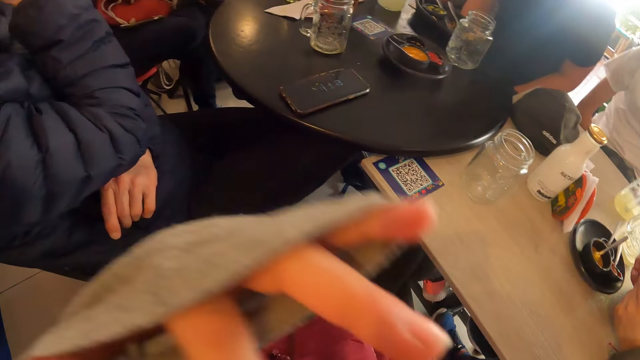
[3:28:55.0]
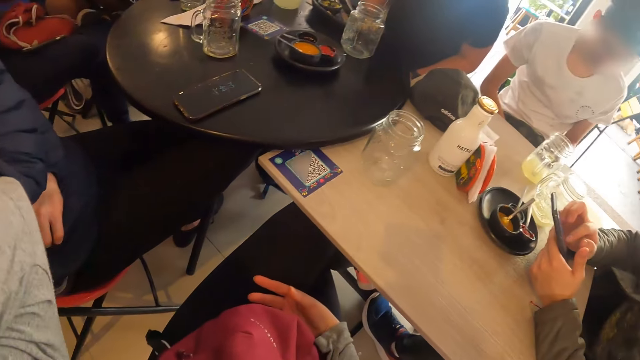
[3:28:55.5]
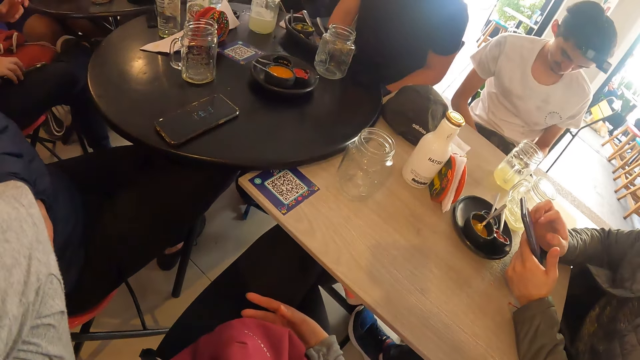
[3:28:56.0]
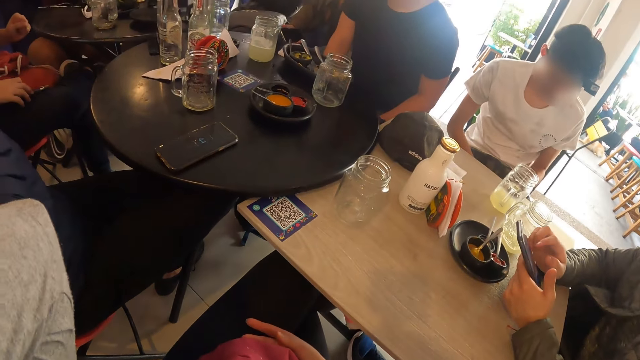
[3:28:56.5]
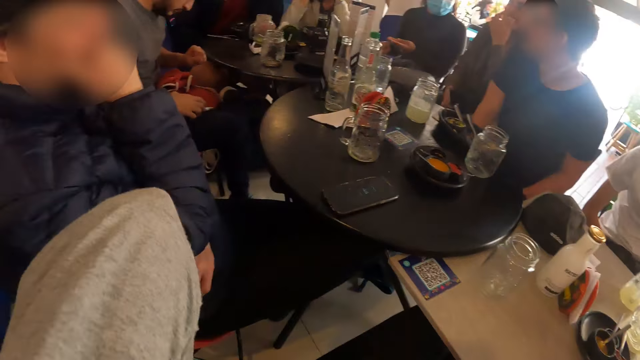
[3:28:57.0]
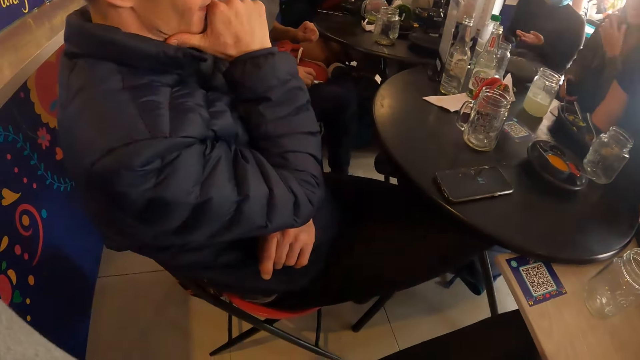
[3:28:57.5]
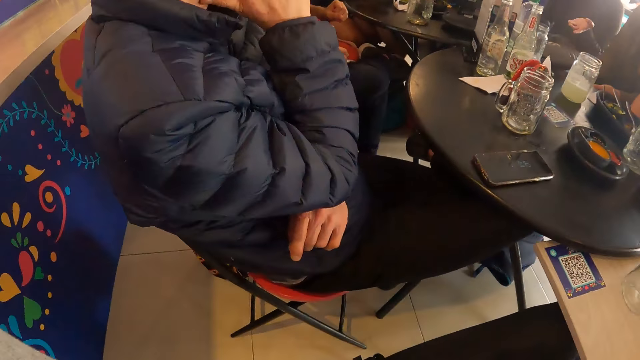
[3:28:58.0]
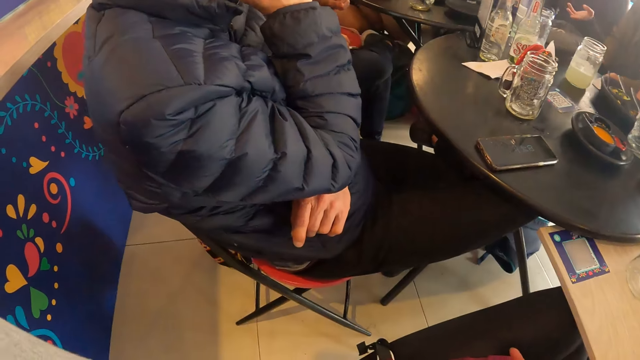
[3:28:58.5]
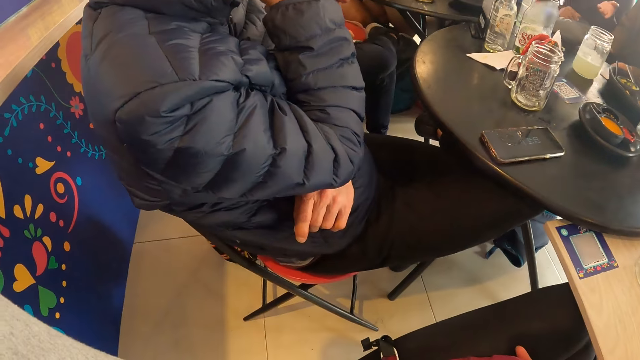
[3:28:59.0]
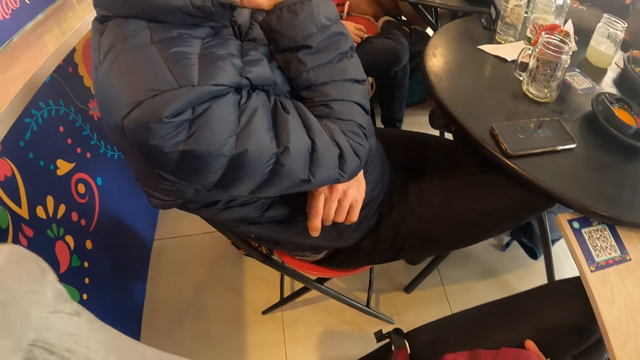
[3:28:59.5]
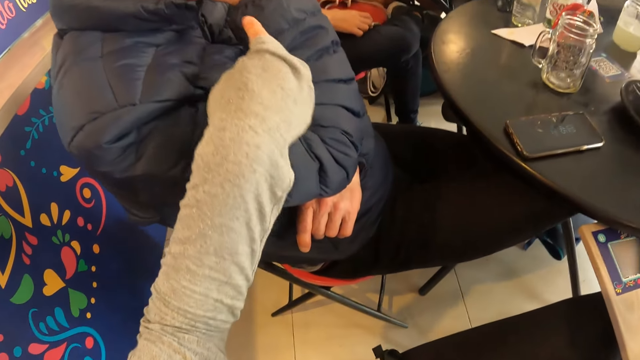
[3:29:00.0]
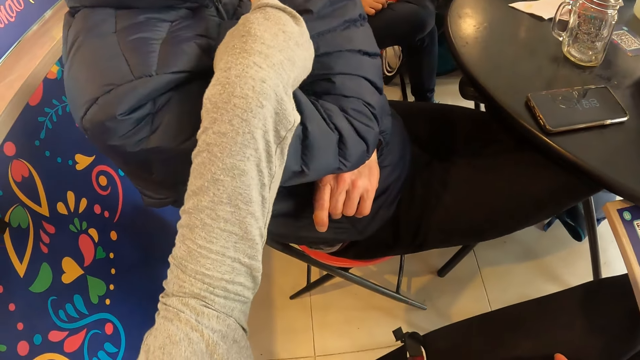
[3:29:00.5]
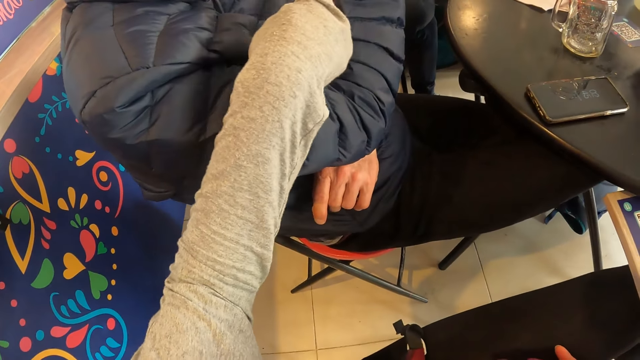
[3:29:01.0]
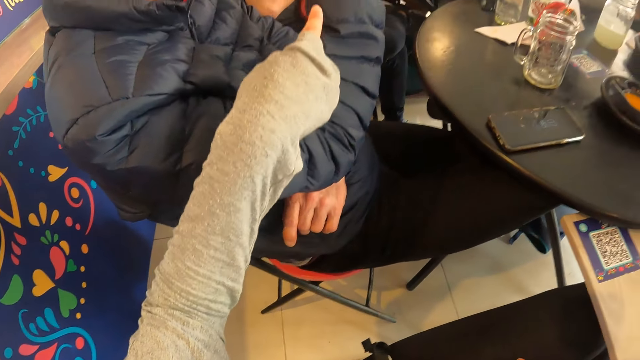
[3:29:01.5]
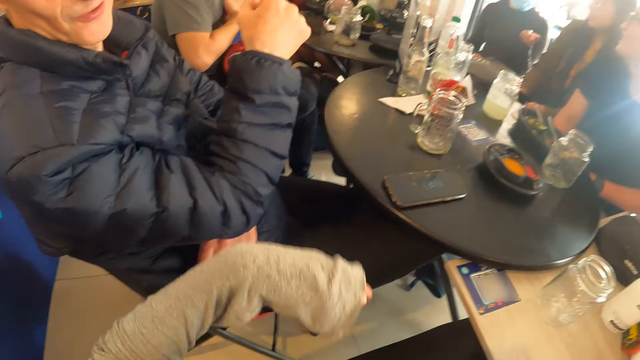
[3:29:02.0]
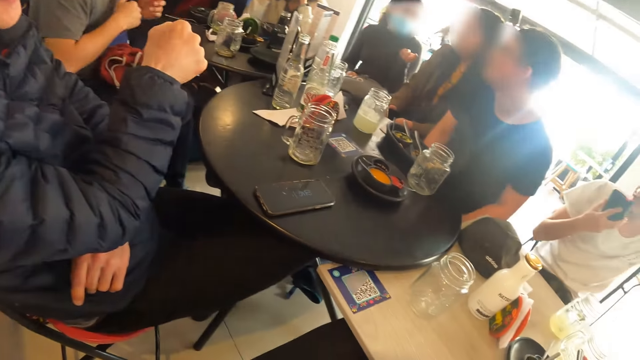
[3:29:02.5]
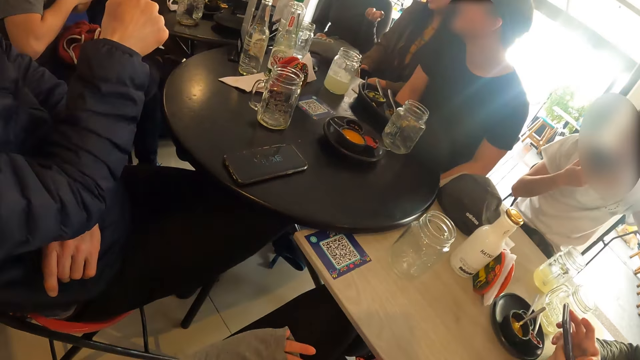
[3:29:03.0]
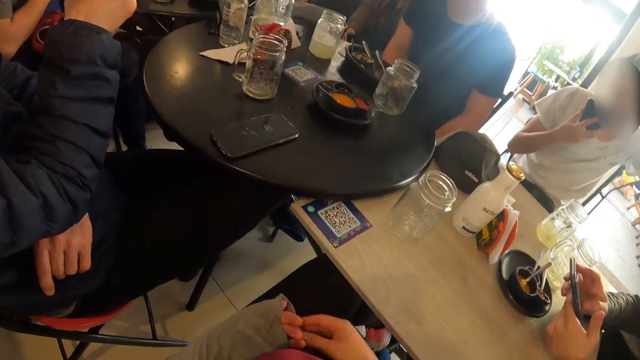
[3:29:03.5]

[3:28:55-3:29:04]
The camera wearer points with her left hand.

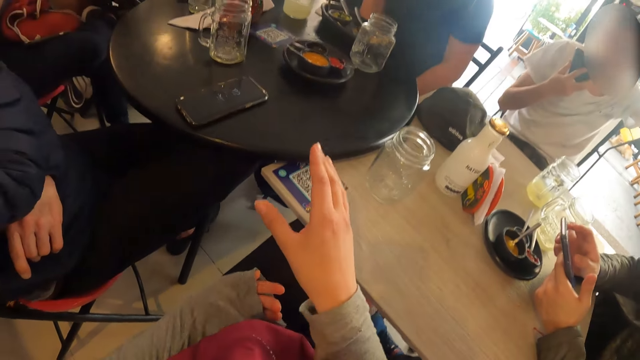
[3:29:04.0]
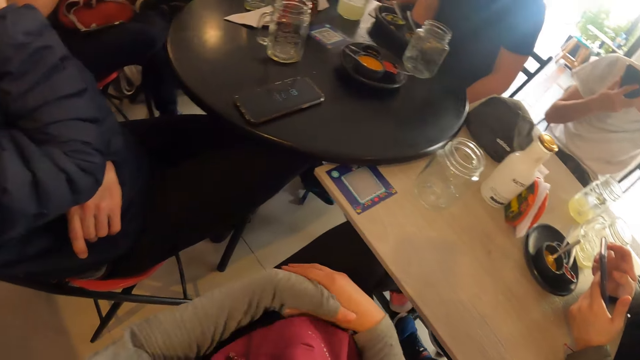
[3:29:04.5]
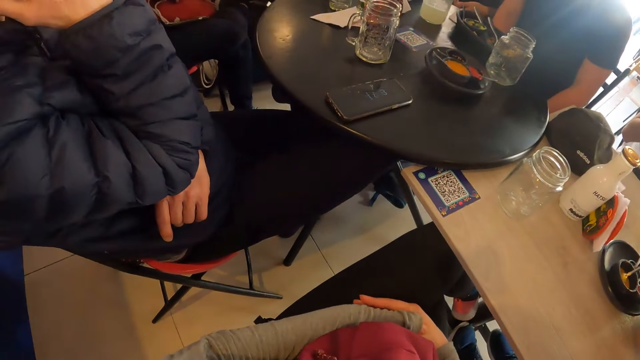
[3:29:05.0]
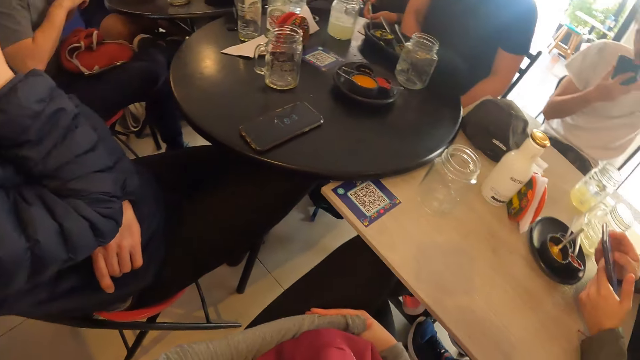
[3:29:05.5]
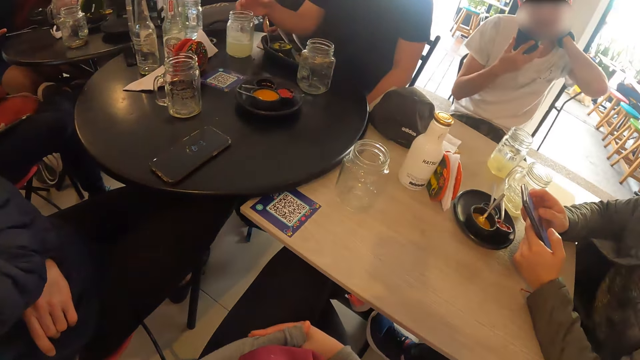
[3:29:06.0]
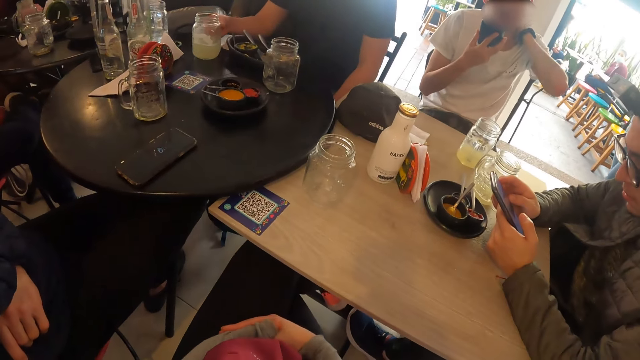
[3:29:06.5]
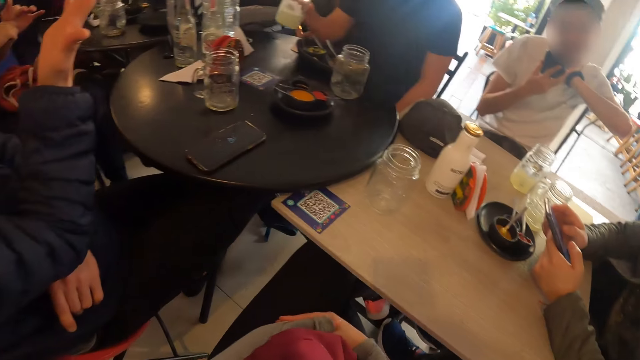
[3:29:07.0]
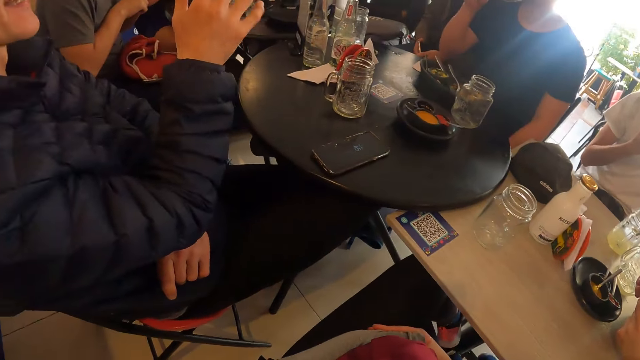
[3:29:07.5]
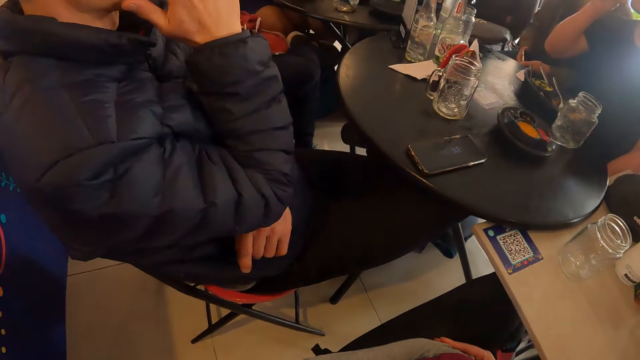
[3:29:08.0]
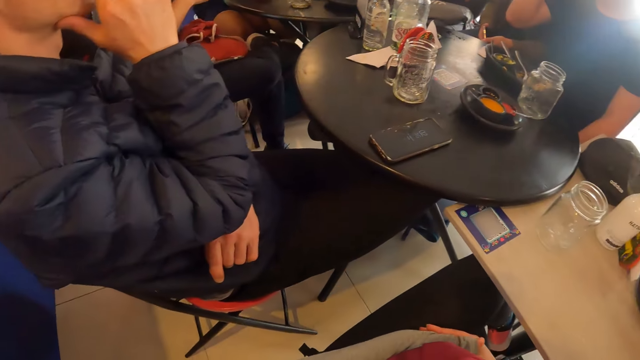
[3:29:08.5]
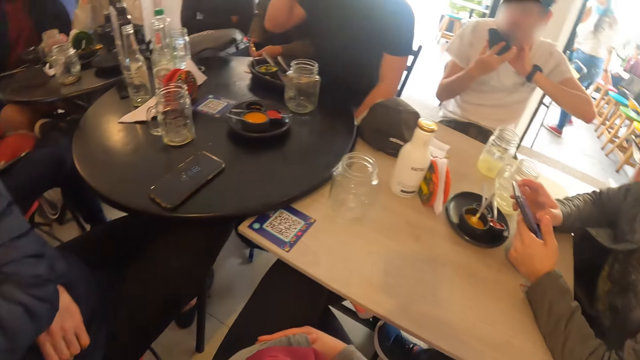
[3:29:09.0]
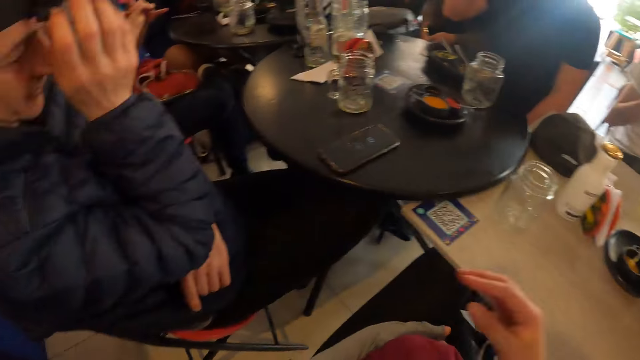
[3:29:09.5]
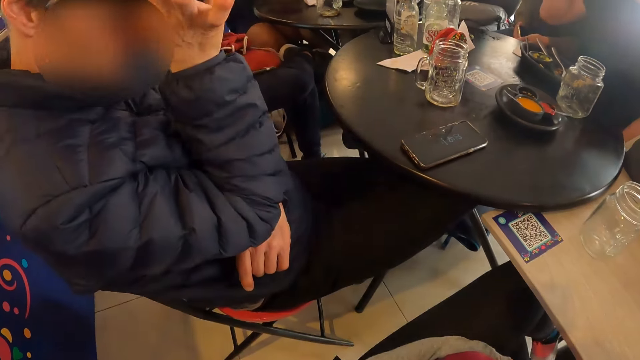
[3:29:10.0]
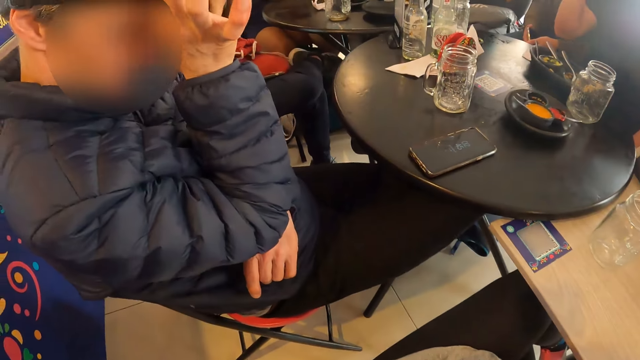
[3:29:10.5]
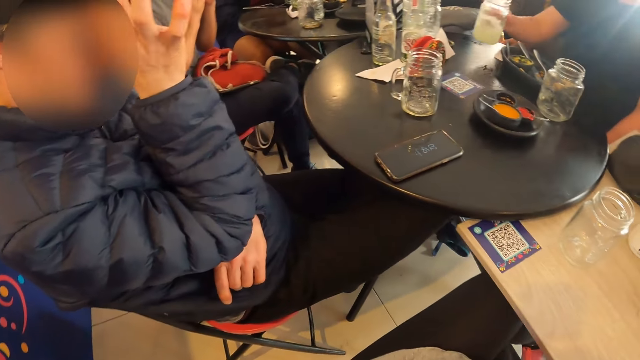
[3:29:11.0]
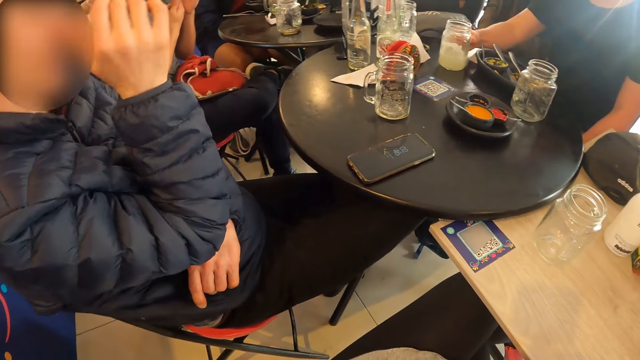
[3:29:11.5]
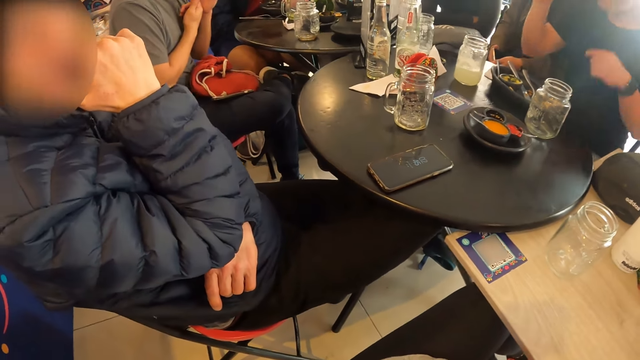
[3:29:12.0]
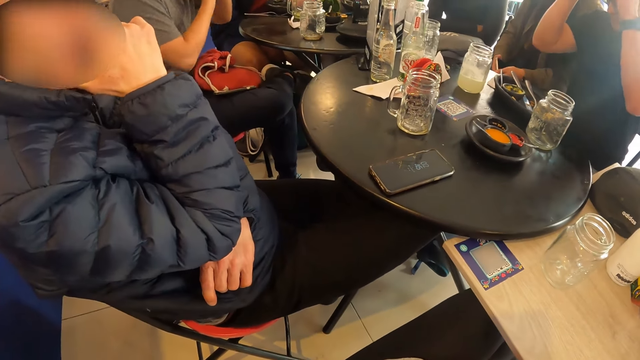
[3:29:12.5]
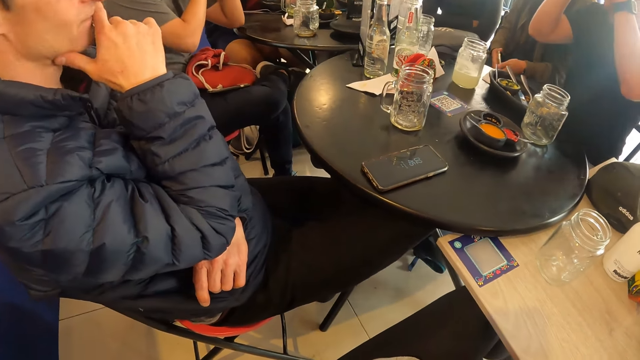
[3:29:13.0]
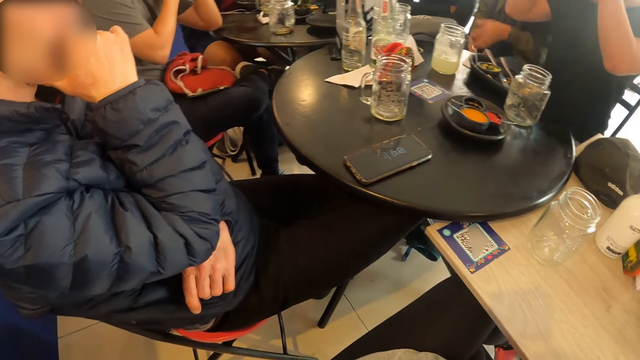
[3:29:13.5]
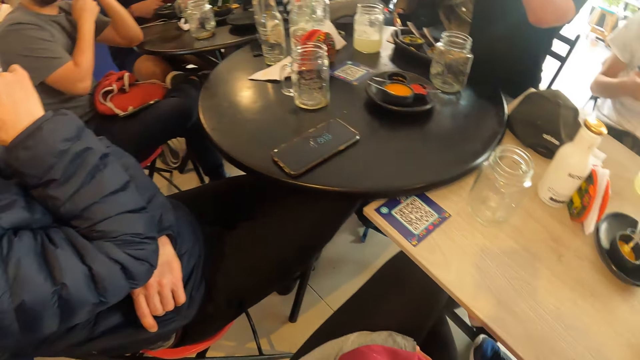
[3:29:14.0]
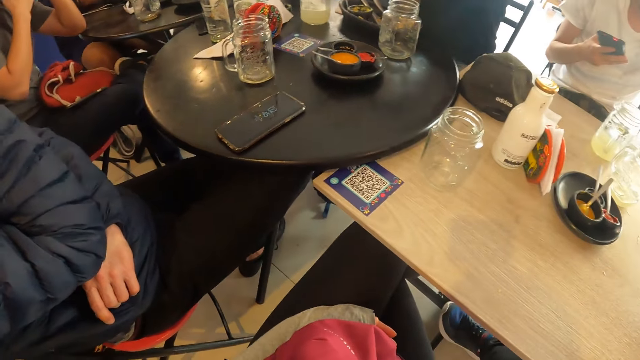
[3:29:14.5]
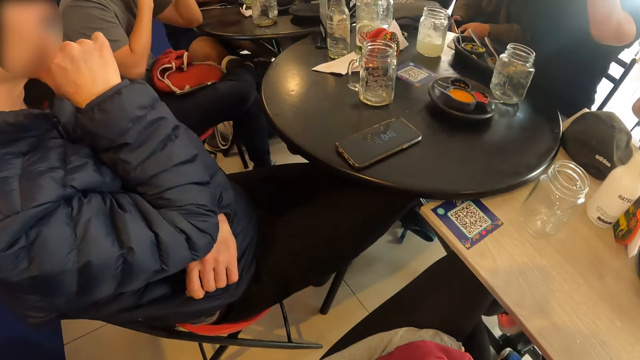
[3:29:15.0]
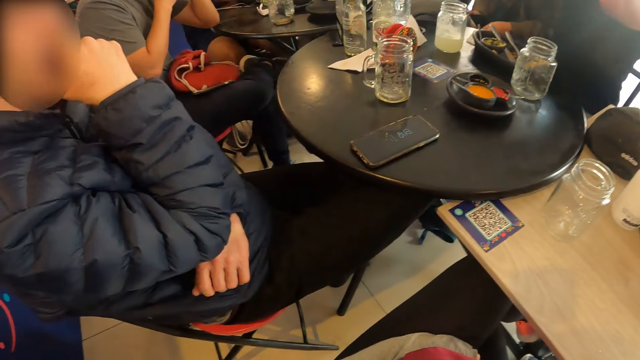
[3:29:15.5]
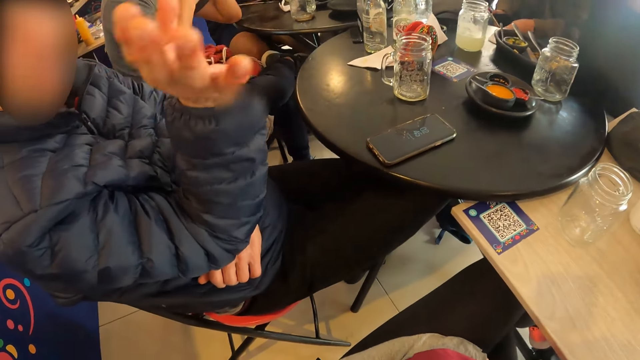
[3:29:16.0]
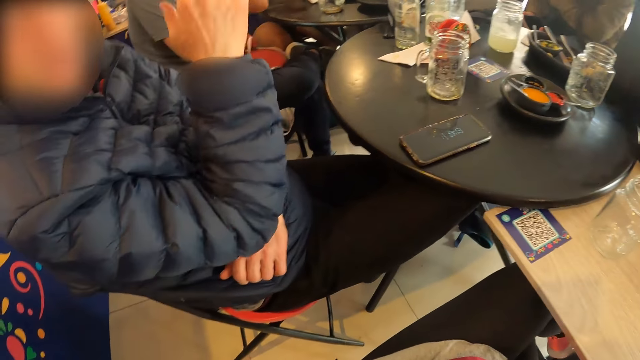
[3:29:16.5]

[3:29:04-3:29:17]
The man picks up a glass from a table with his right hand, drinks from the glass in his right hand, and drops the glass in his right hand on the table.
